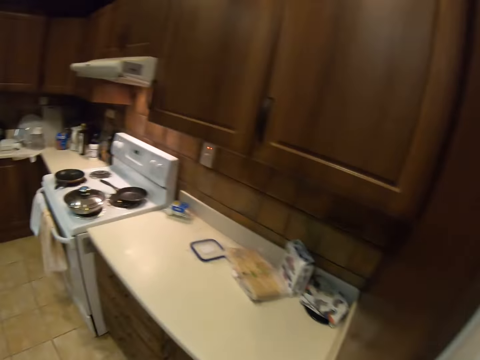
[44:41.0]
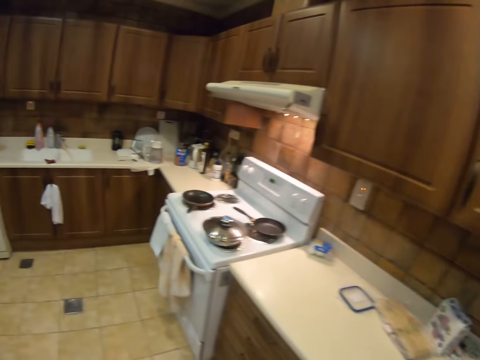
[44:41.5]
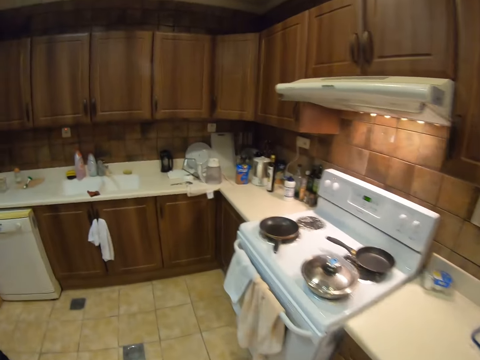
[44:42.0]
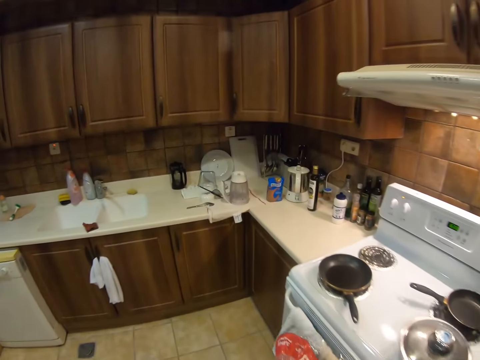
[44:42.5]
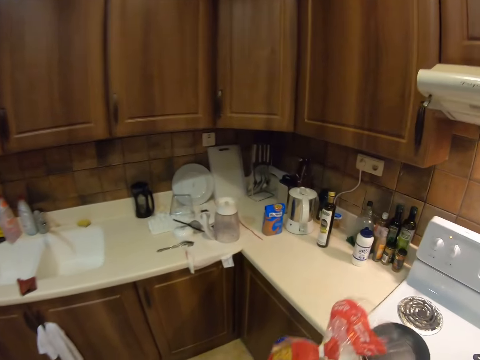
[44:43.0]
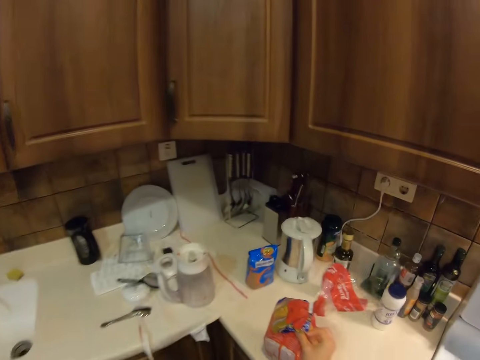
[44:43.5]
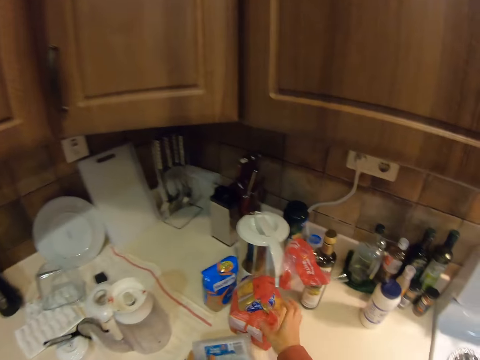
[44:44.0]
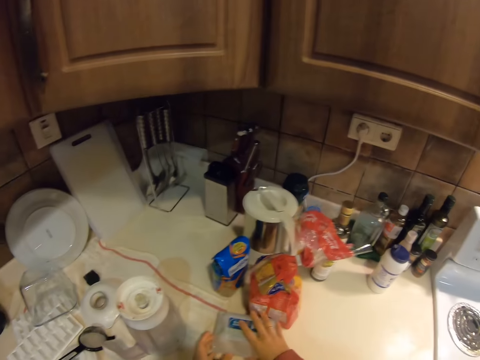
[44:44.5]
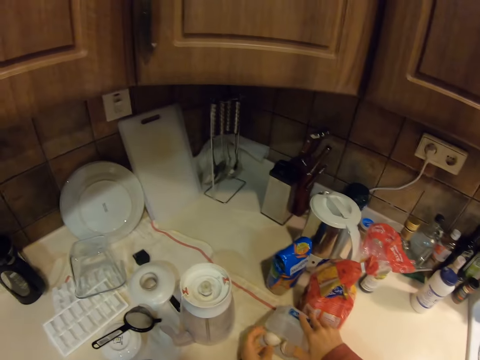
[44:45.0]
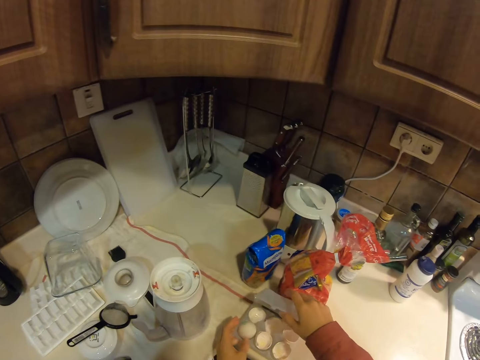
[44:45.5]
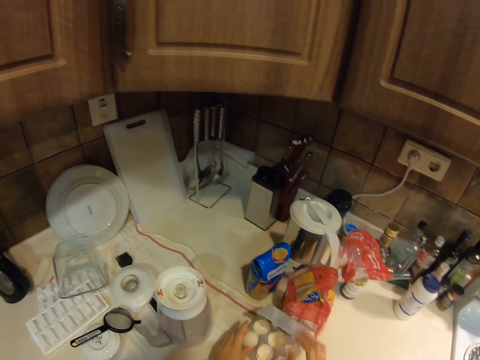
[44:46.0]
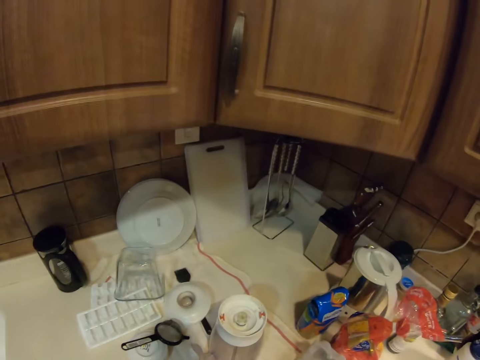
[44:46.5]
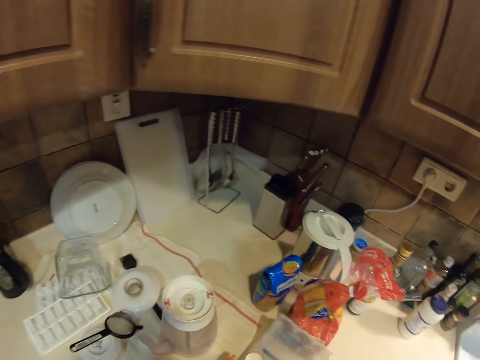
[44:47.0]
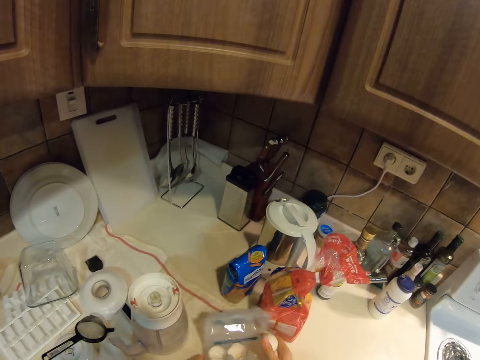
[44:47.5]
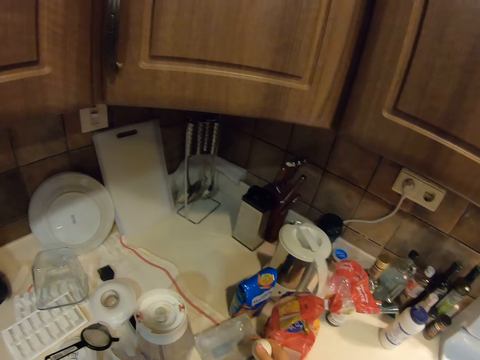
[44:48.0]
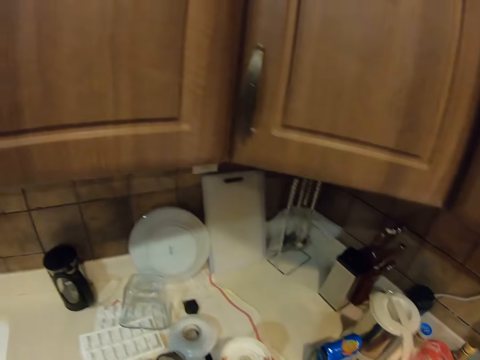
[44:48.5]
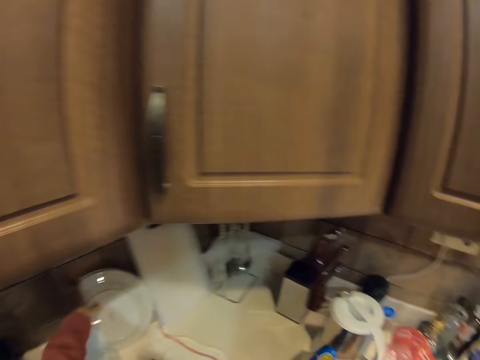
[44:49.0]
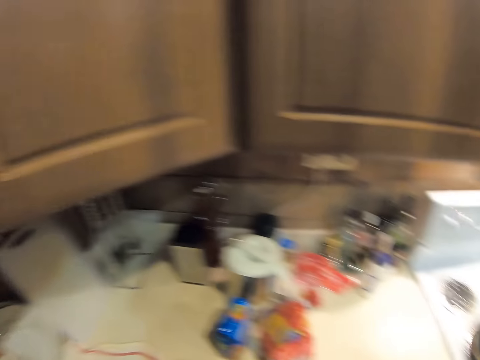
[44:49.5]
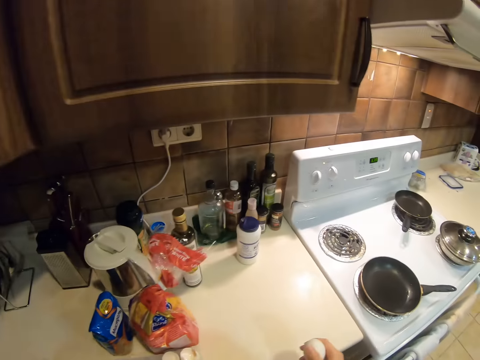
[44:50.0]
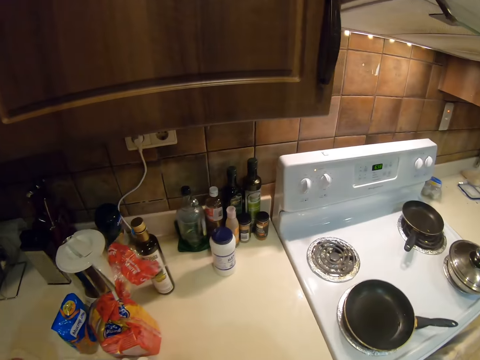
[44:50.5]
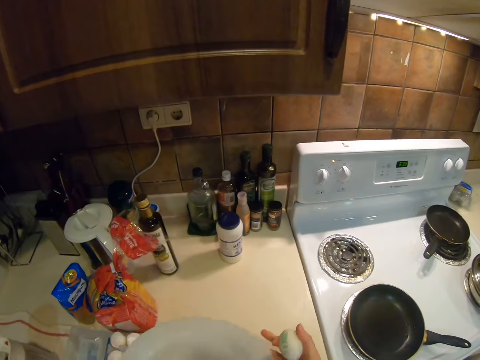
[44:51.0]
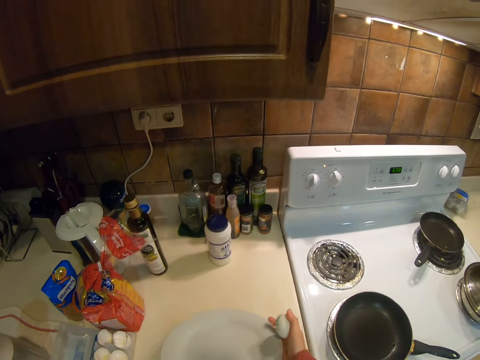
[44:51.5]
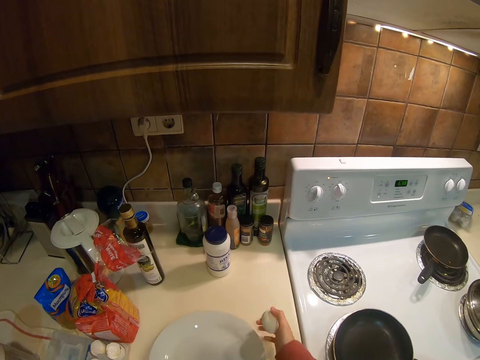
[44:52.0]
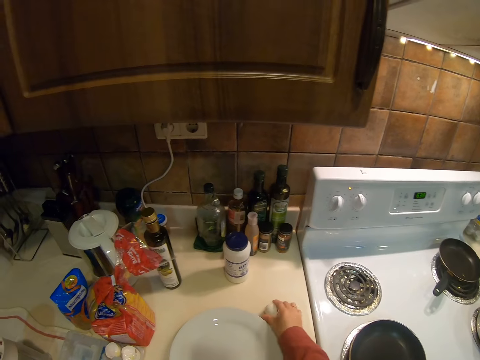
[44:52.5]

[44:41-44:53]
The camera wearer picks up something. They walk. They put the bread down. They put the portable plastic storage down. They open the portable plastic storage. They pick an egg from the portable plastic storage. They pick up a plate and put the plate down.

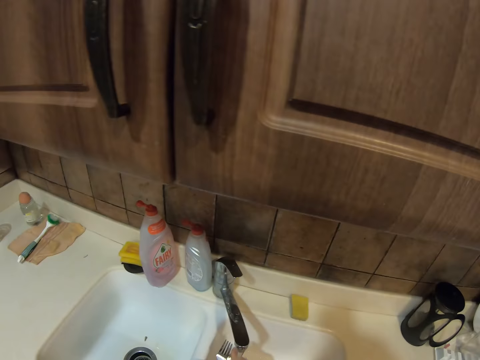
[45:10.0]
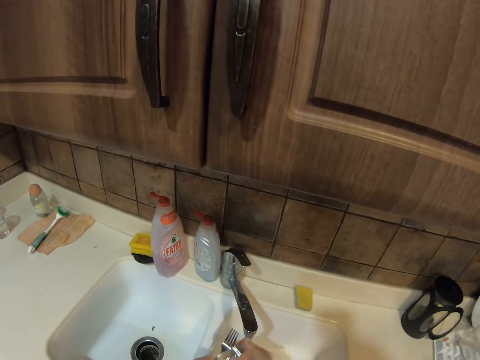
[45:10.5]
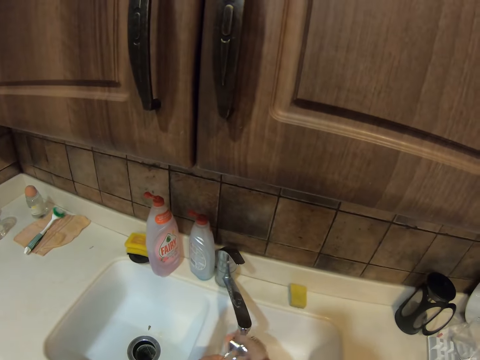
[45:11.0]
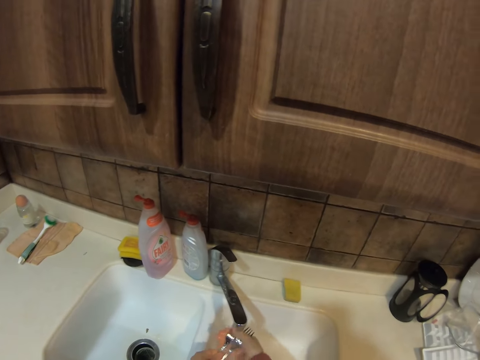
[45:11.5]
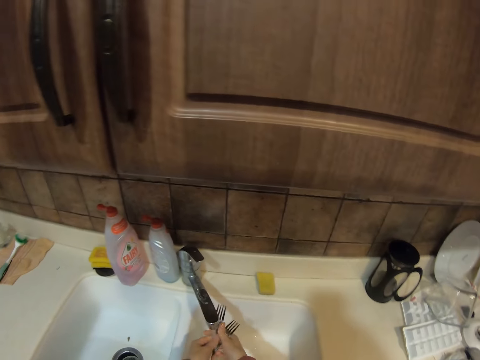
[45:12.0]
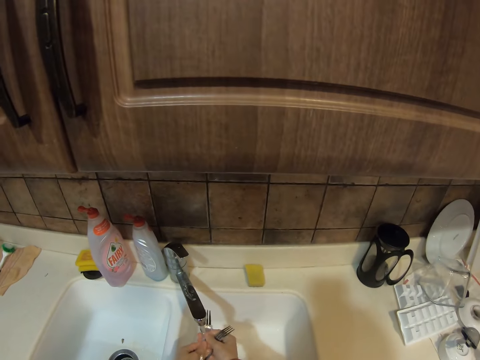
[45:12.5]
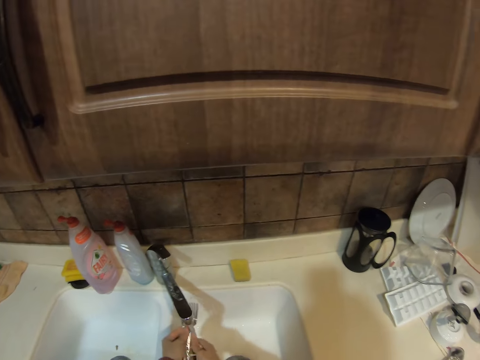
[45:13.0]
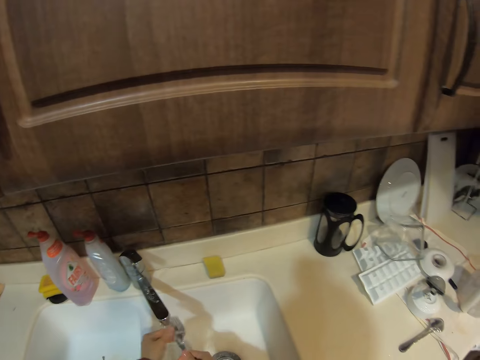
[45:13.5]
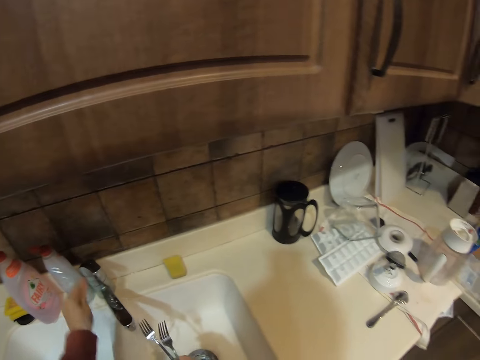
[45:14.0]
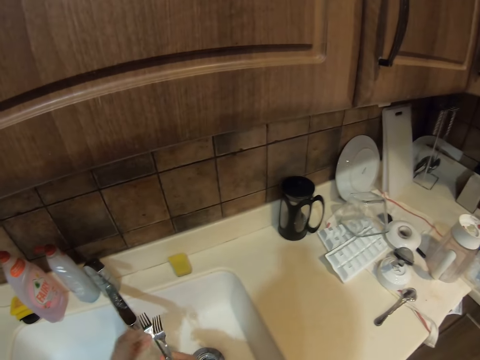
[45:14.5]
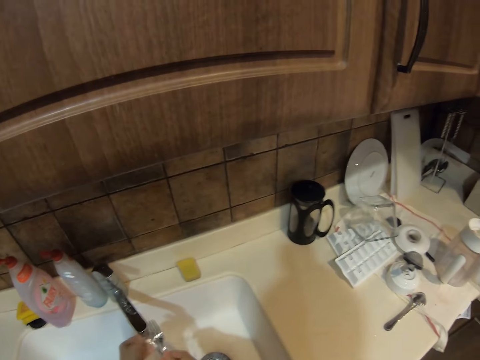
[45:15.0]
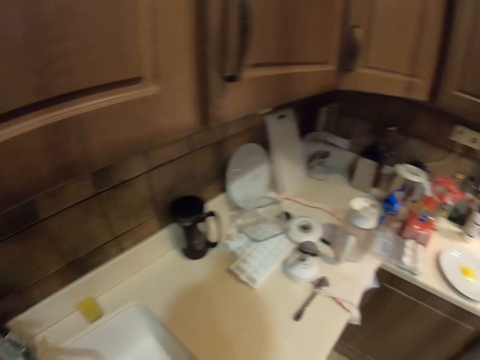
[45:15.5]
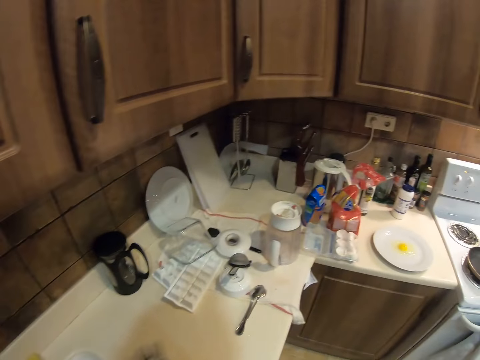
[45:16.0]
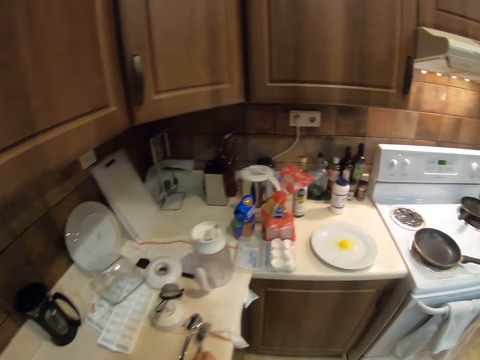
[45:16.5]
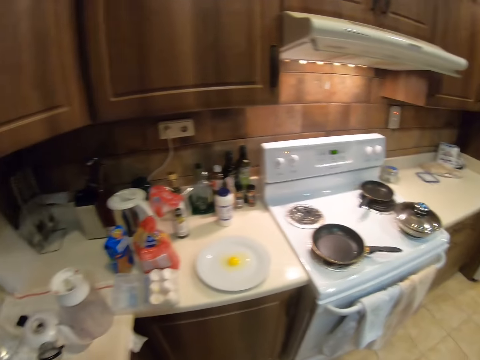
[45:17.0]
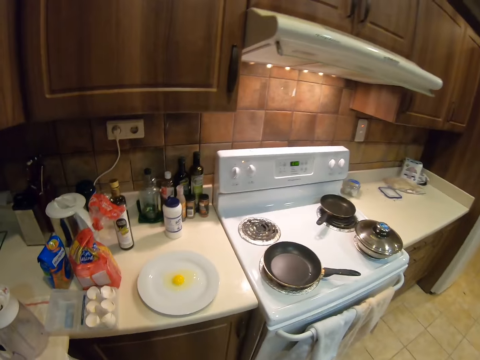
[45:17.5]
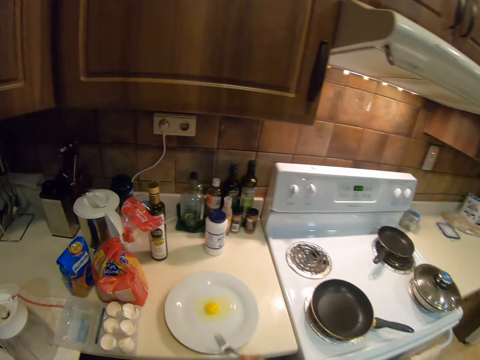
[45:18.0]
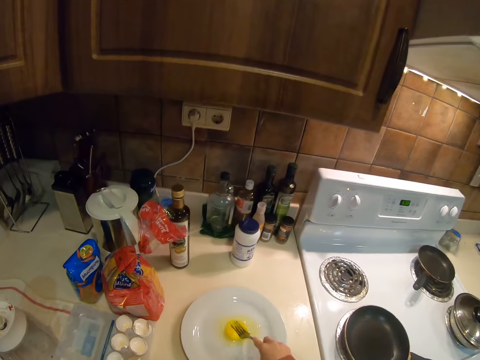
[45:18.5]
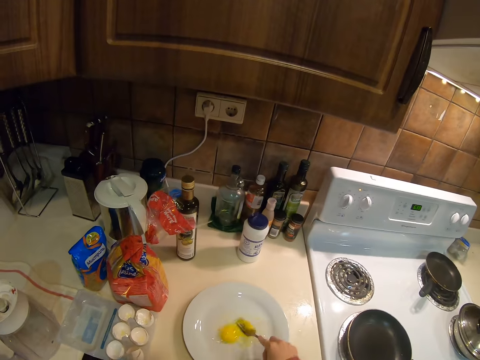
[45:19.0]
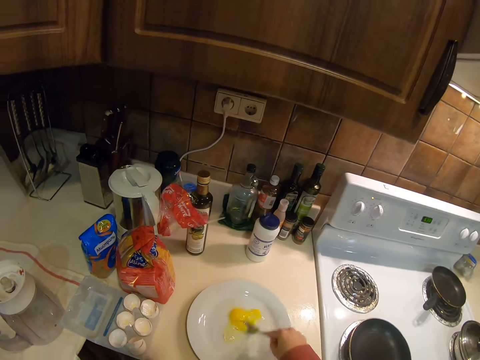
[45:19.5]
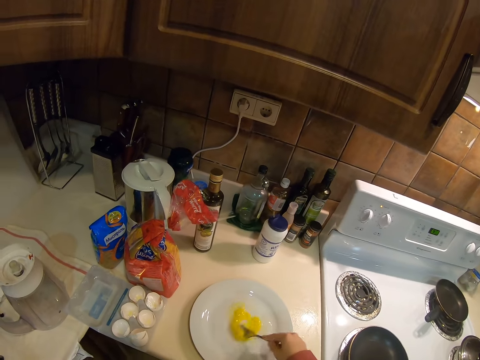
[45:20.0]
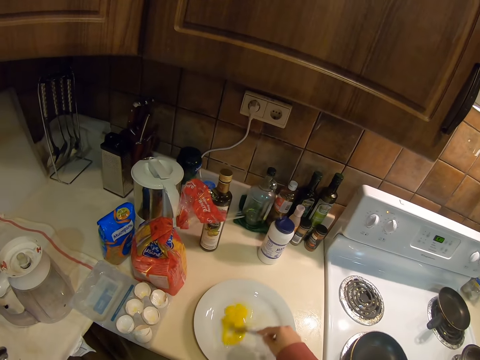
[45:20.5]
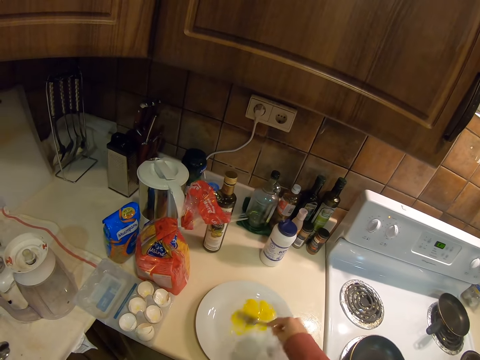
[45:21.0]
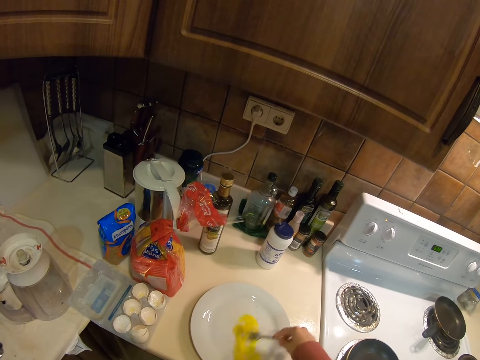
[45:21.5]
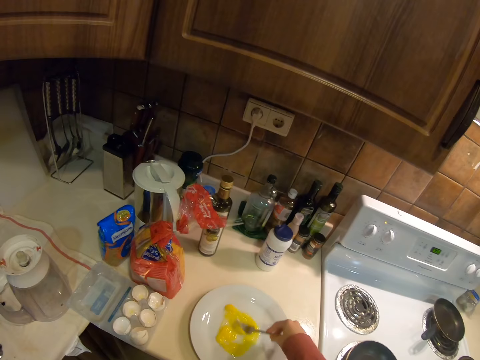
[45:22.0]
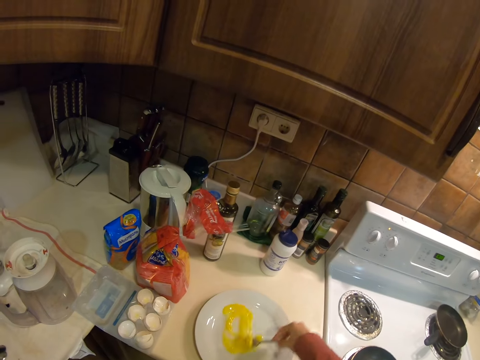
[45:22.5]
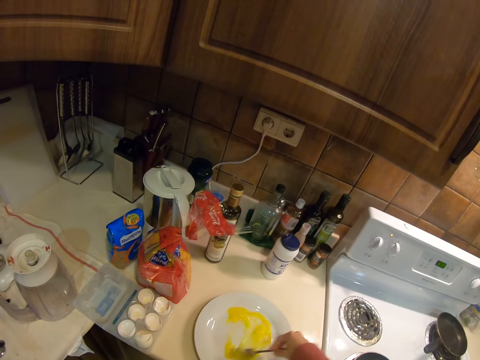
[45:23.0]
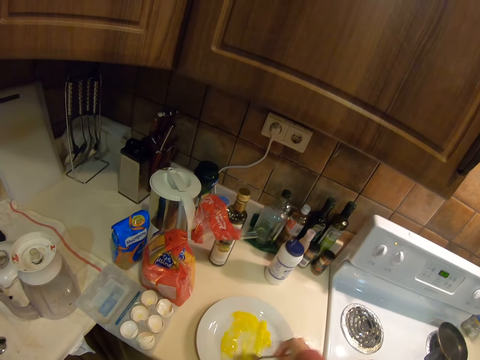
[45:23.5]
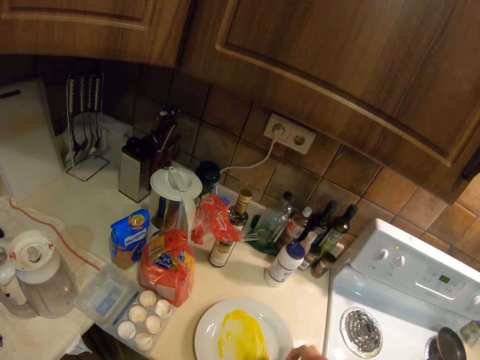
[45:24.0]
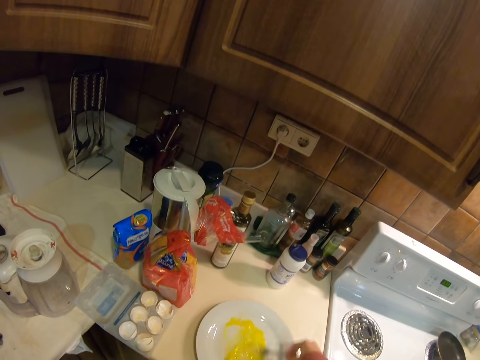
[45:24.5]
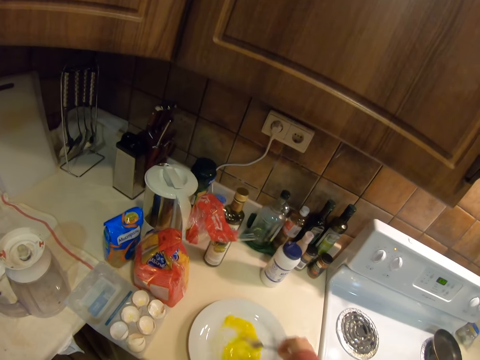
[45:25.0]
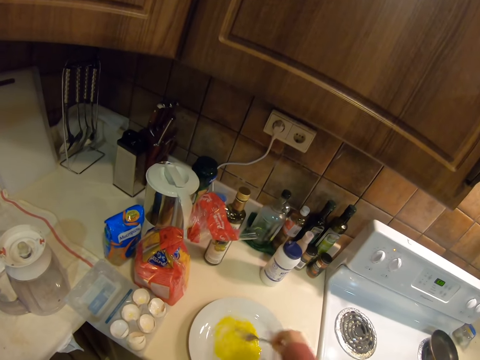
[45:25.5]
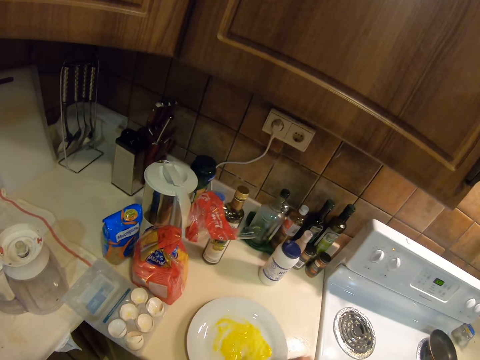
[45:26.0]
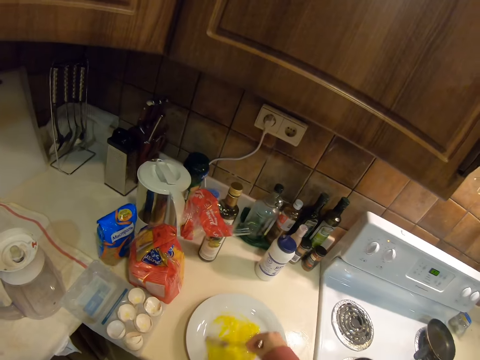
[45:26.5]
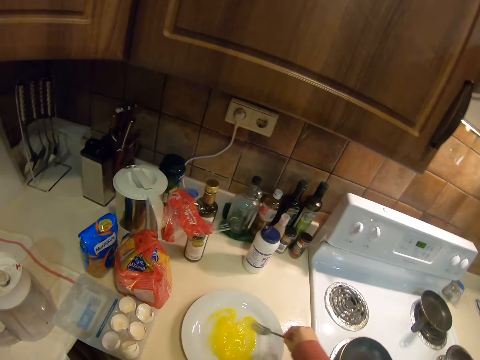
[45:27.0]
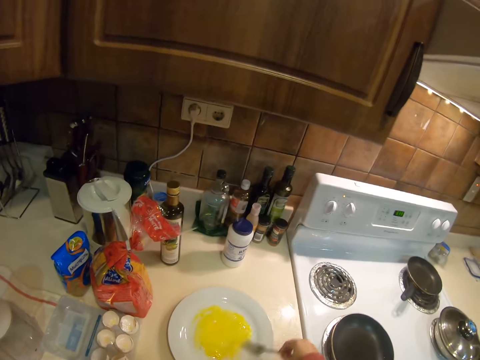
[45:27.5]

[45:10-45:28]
The camera wearer puts the sponge down. They rinse the forks under the running water. They turn off the tap. They put the fork on the counter. They spread the egg on the plate with the fork.
